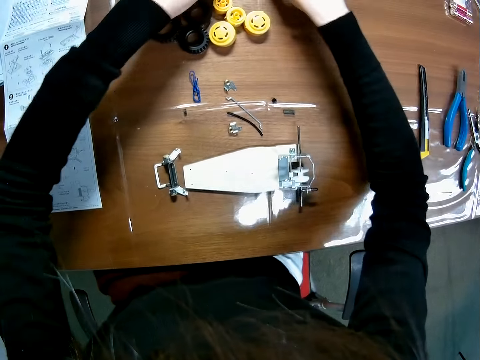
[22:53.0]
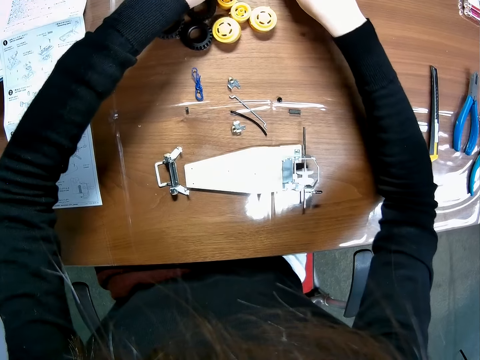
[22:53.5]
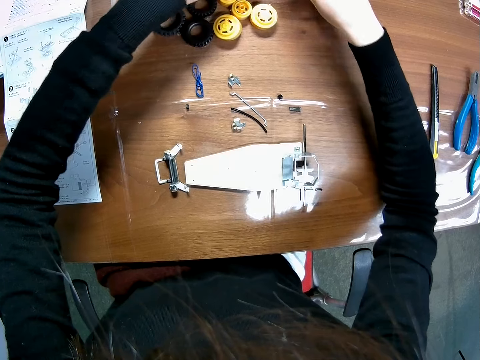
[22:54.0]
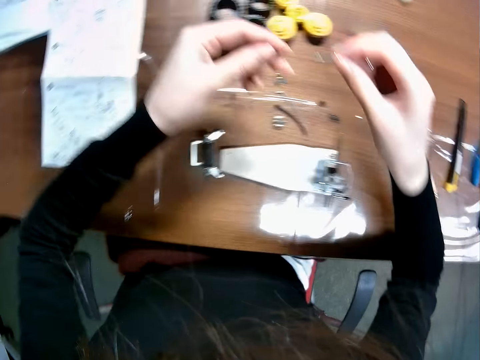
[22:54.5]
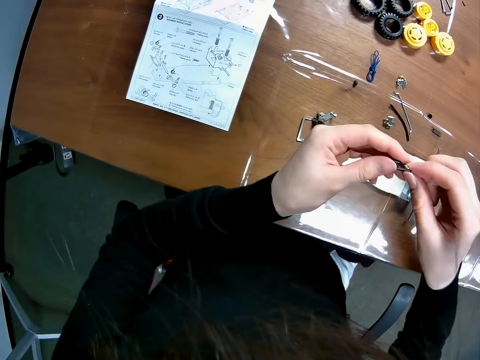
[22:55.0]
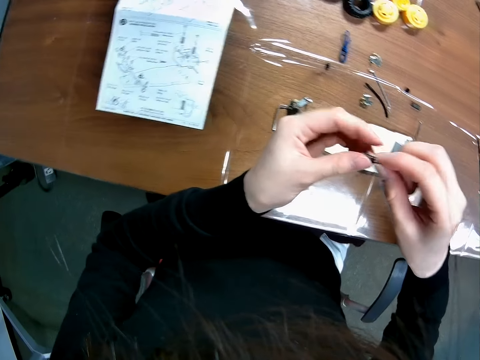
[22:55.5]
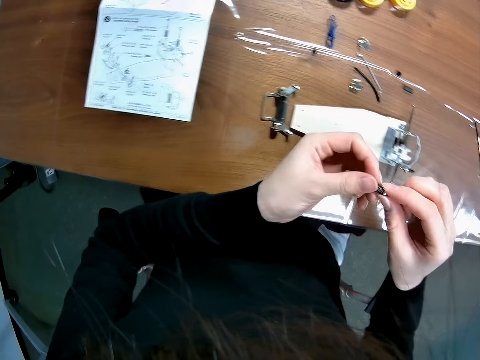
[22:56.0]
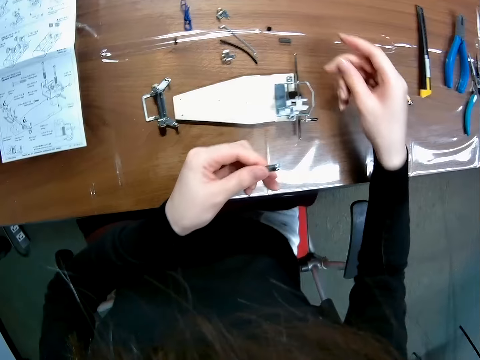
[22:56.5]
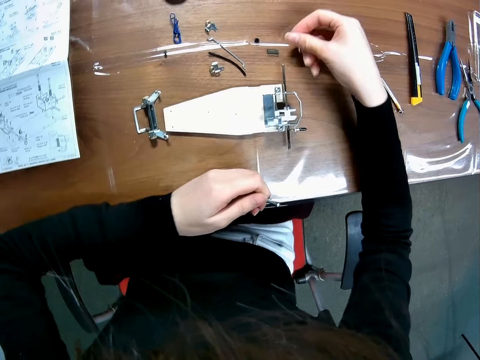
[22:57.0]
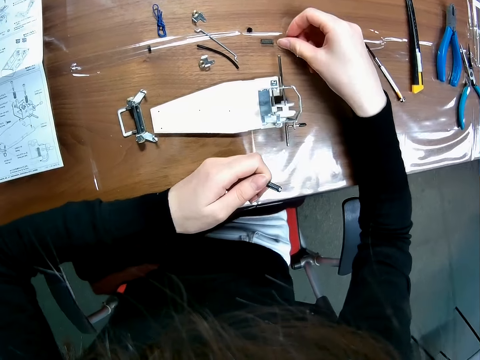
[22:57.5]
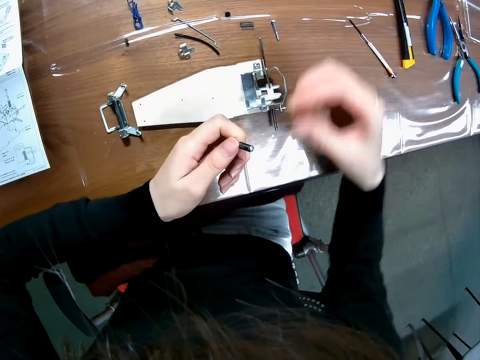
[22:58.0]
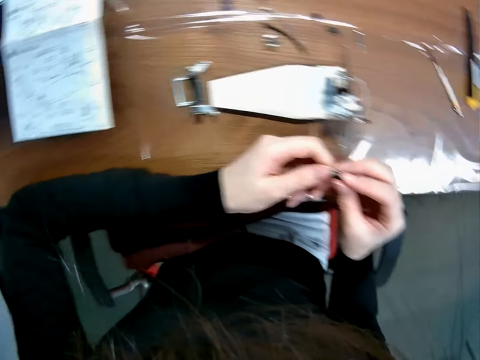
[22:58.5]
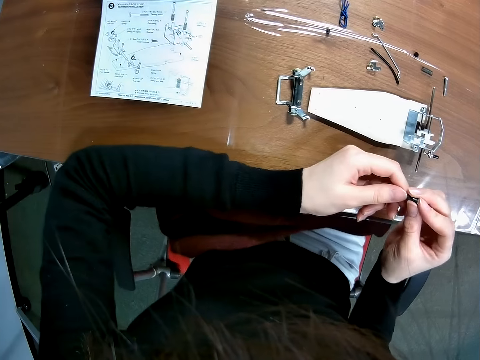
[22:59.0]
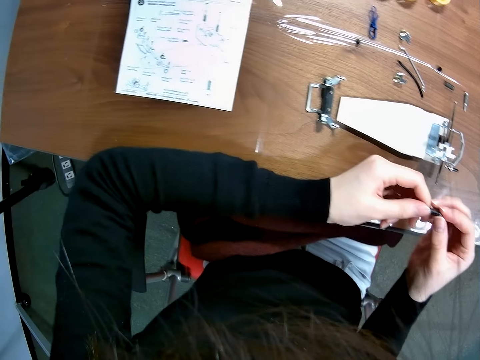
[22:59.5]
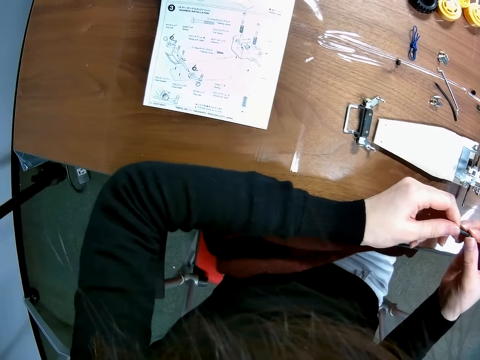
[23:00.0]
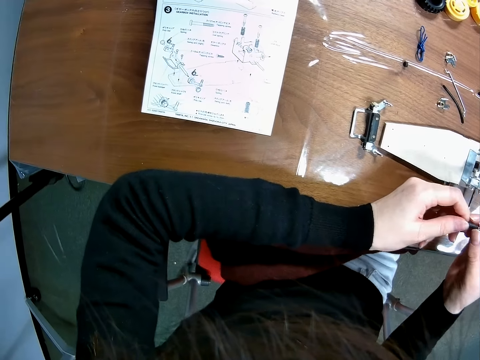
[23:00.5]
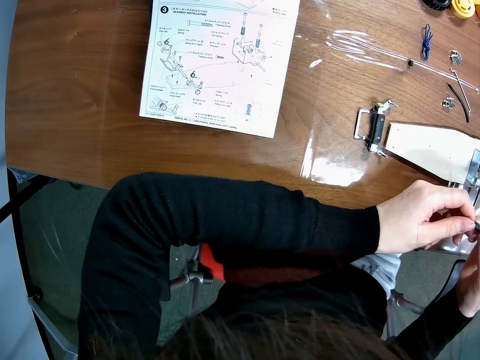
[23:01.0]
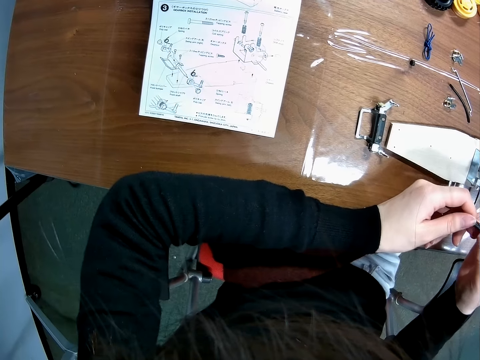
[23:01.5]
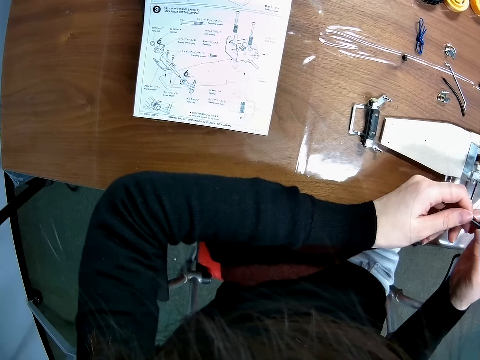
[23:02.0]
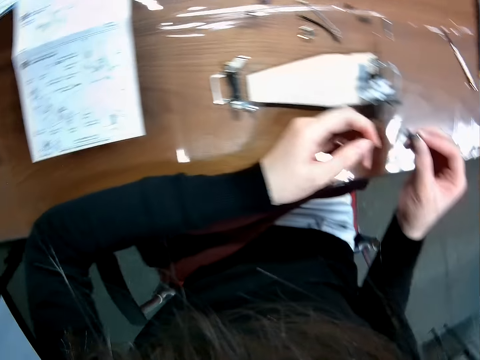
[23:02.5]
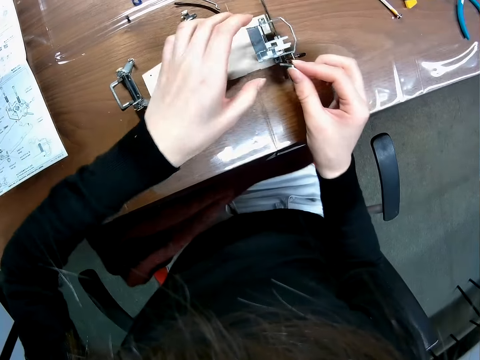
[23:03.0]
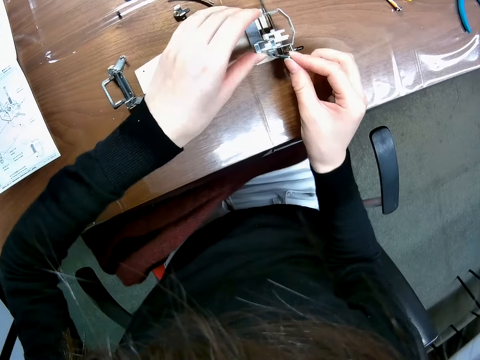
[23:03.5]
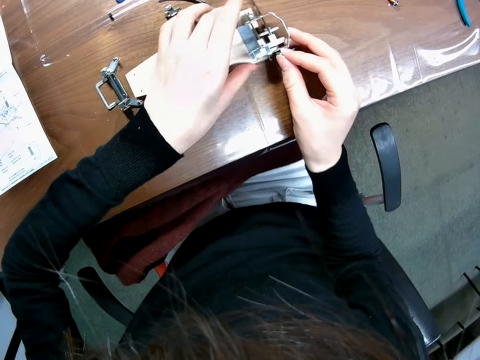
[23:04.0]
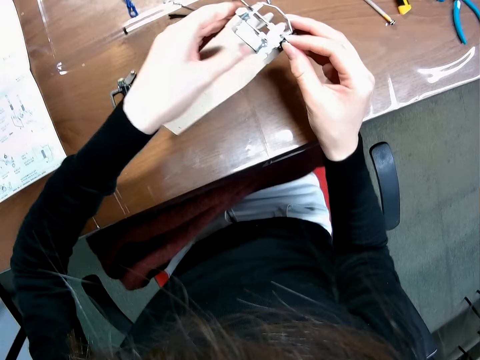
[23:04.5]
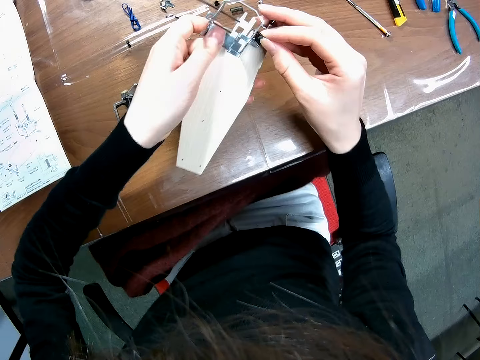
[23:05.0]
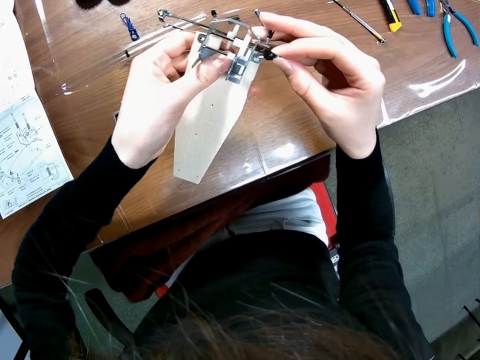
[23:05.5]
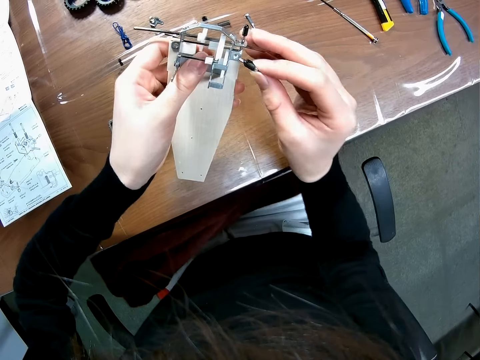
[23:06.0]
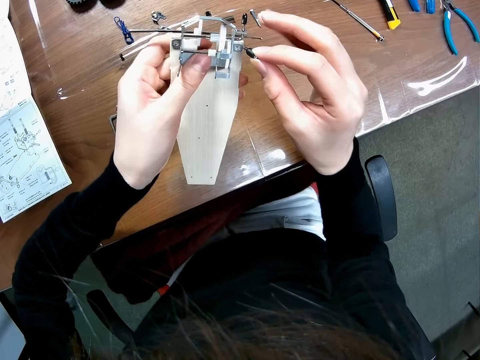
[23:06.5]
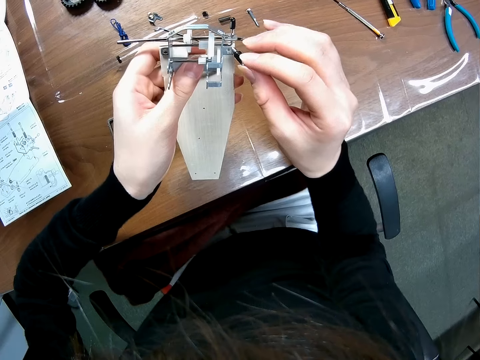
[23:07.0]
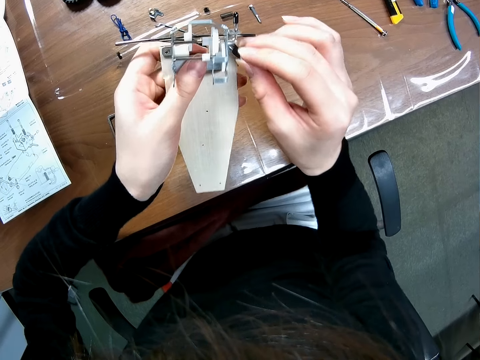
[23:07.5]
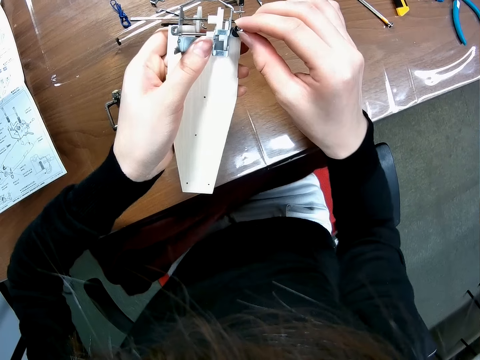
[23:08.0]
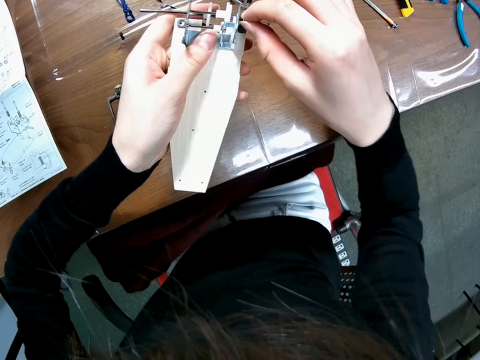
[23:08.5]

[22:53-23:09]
The camera wearer picks something. They fix something. They drop the screw on the table. They study the paper on the table. They fix something. They pick up the toy car. They fix something.

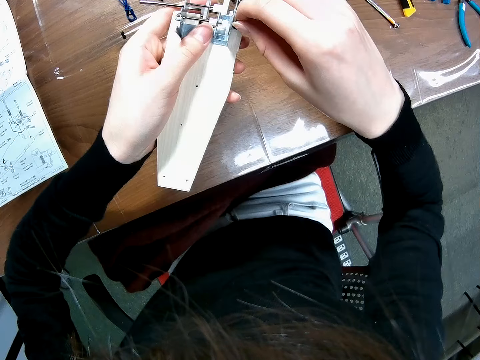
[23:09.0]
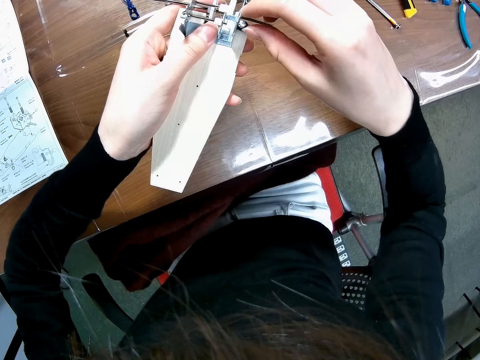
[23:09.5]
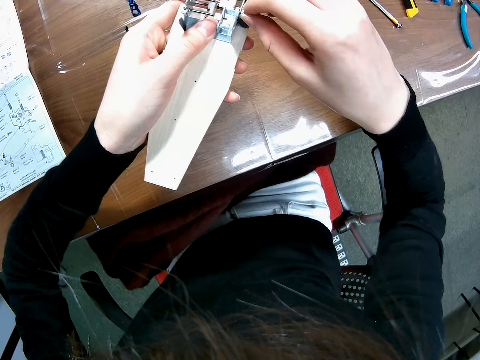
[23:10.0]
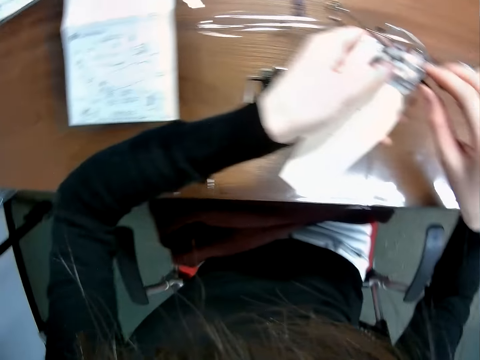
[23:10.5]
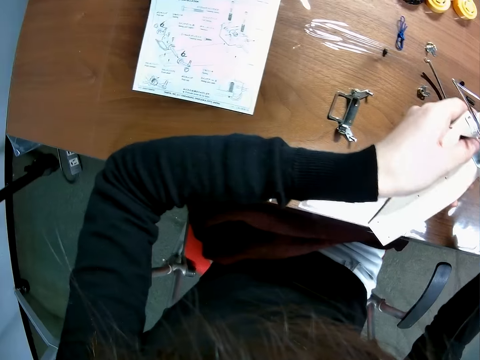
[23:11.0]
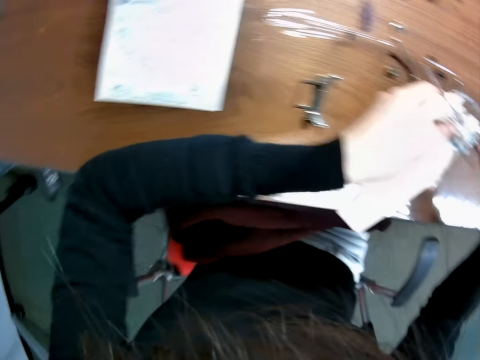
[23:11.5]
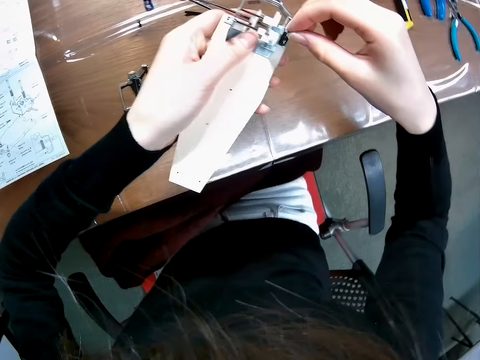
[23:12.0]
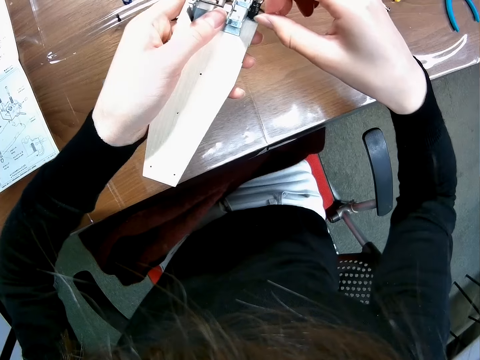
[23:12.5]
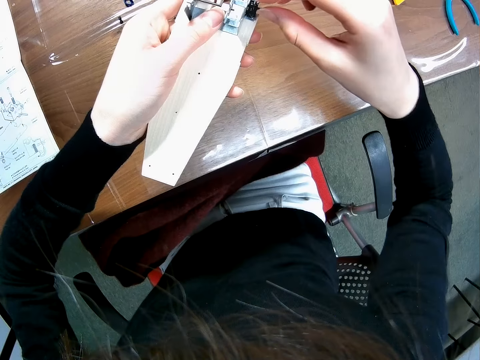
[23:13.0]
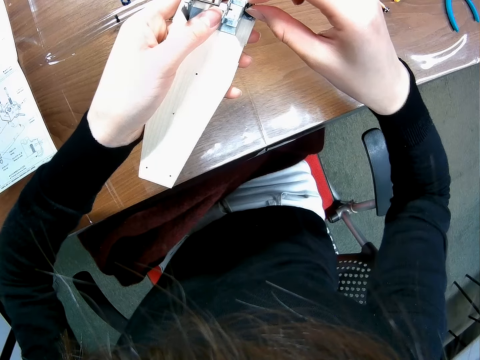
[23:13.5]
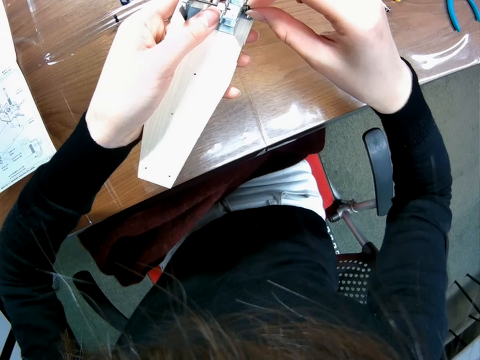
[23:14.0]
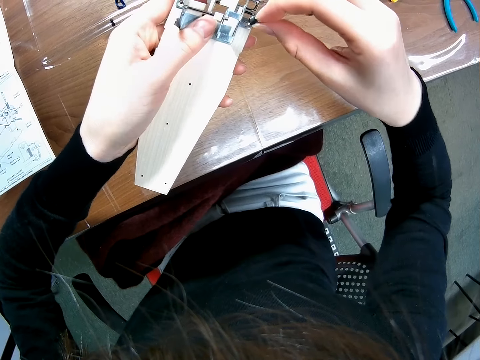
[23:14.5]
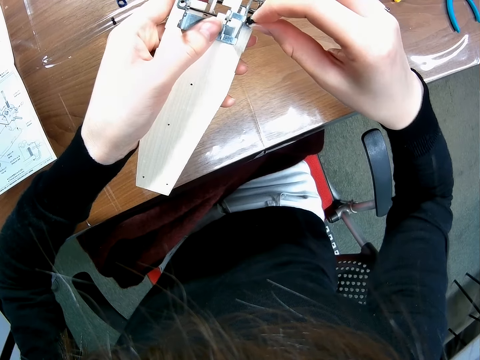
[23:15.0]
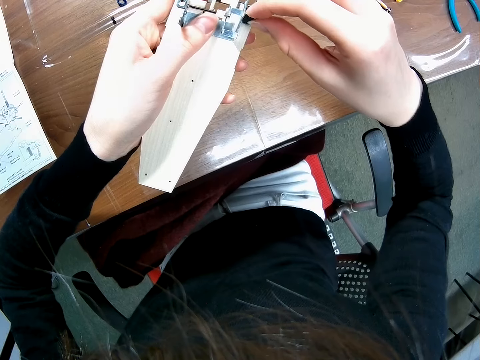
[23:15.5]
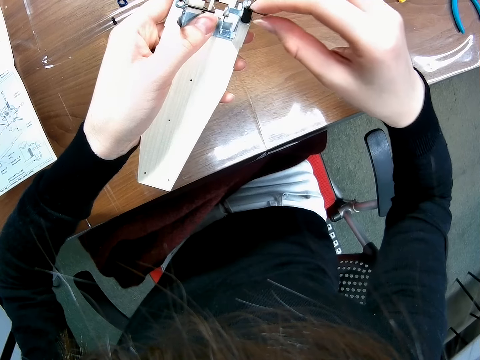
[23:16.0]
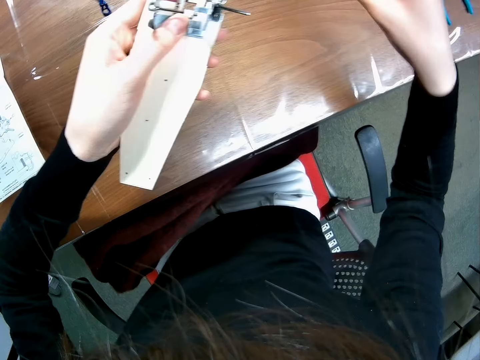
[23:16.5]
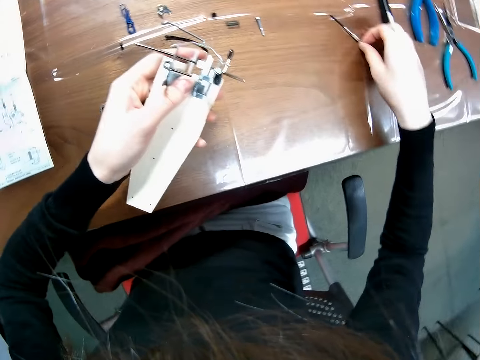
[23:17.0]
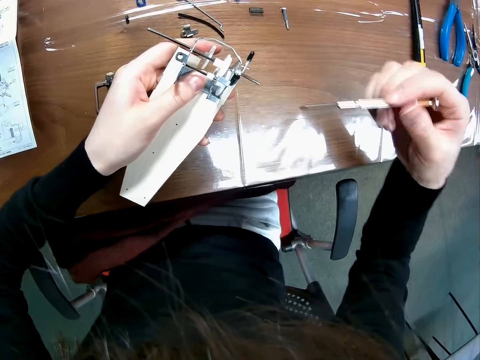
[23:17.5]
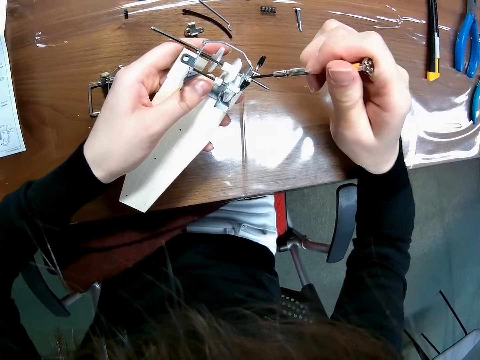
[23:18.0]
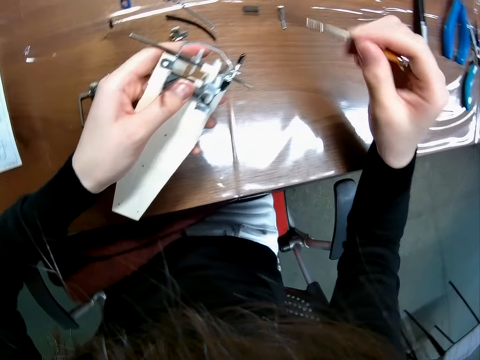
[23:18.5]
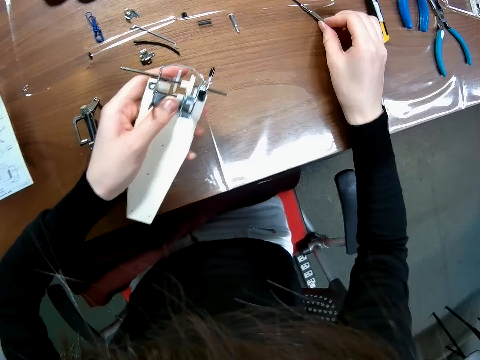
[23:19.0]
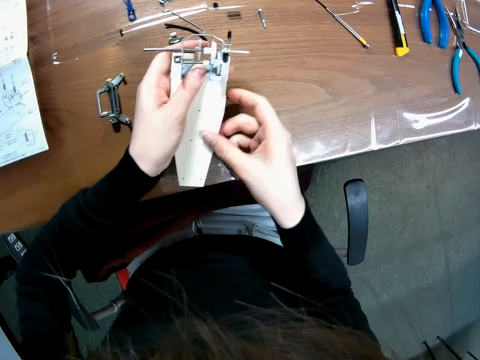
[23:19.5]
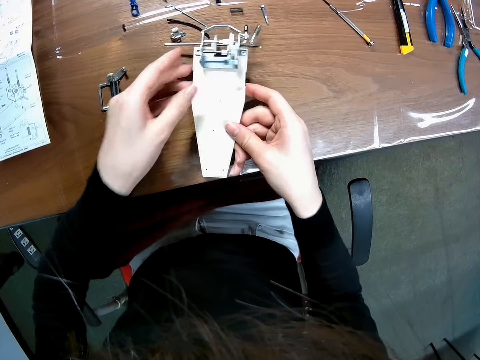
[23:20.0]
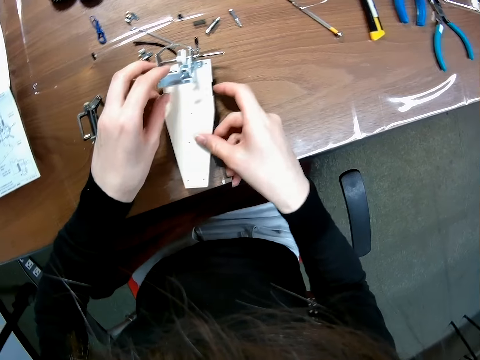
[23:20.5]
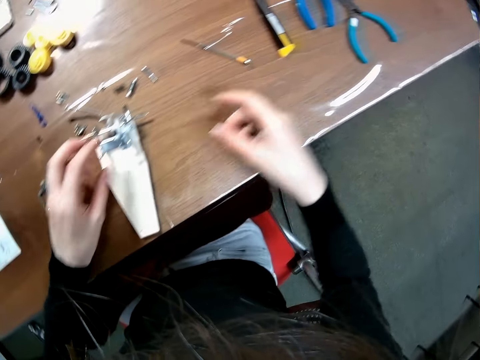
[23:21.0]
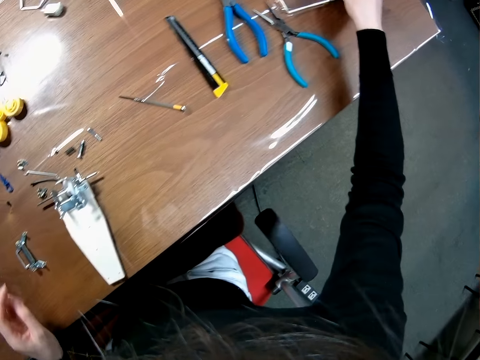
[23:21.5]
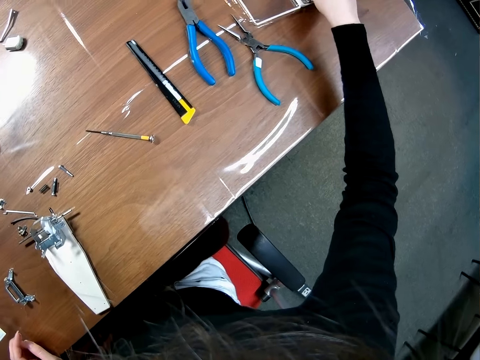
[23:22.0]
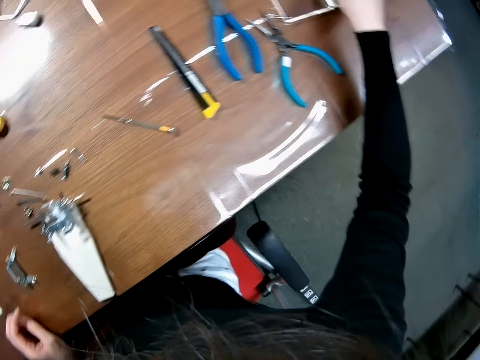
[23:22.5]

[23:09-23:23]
The camera wearer inserts a screw into the toy car. They pick up a screwdriver. They put the screwdriver on the table. They drop the toy car on the table. They pick a screwdriver.
